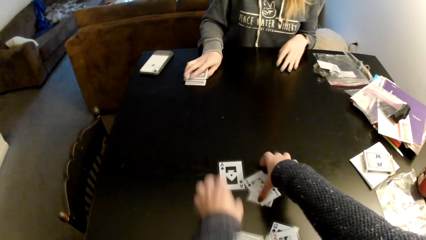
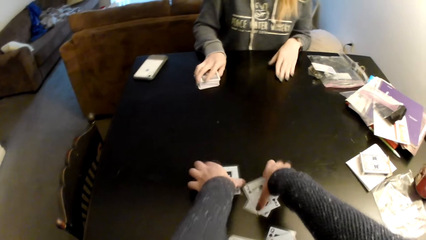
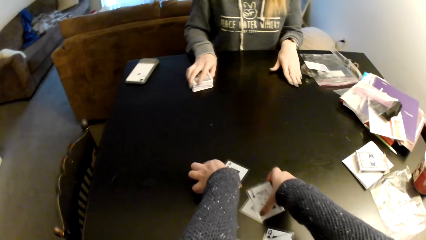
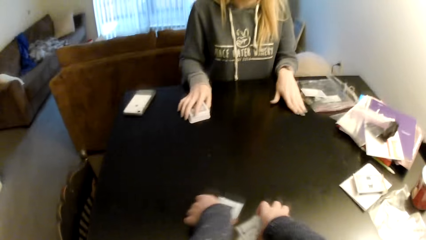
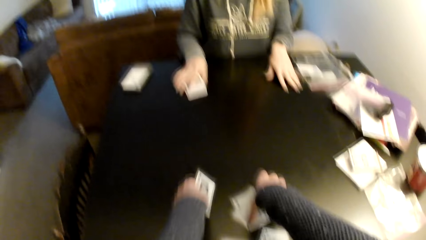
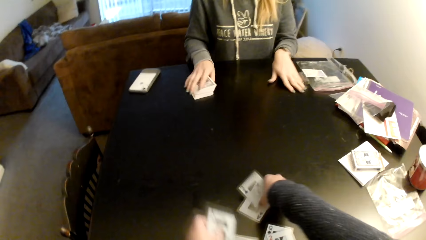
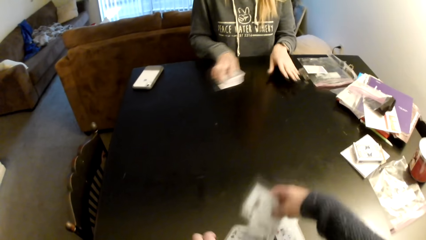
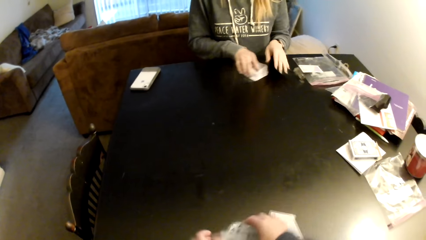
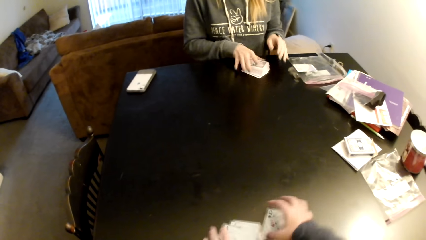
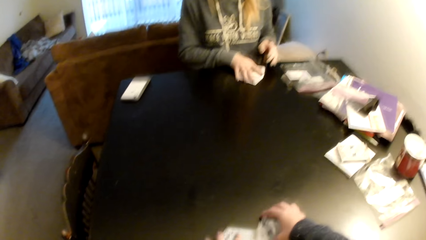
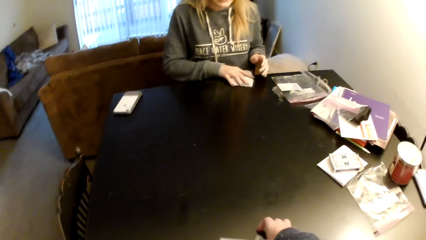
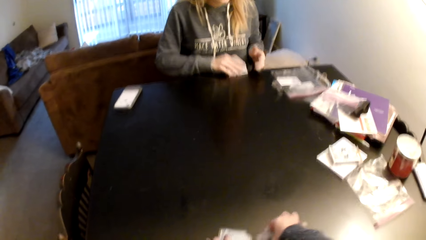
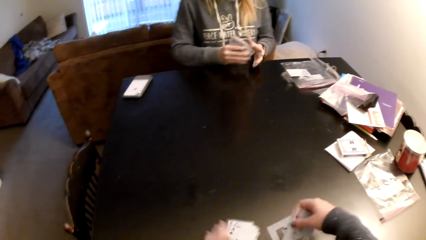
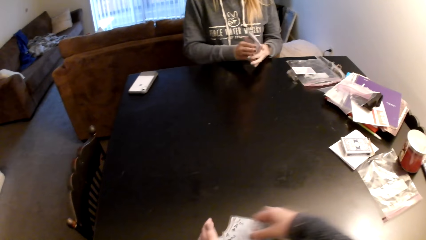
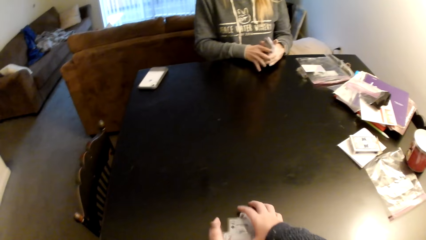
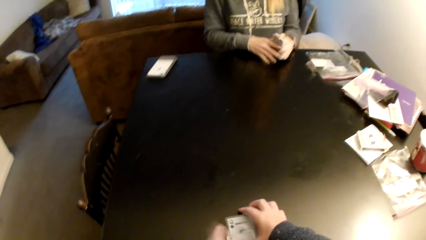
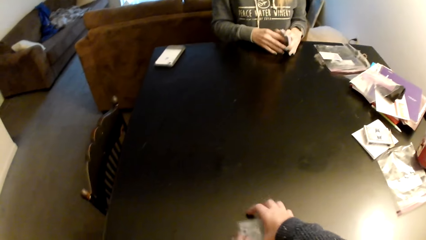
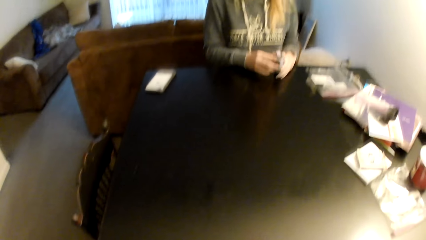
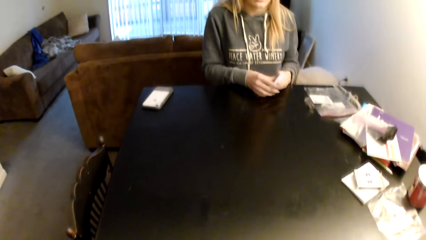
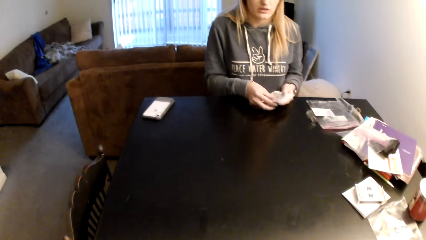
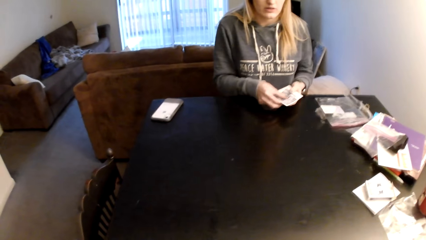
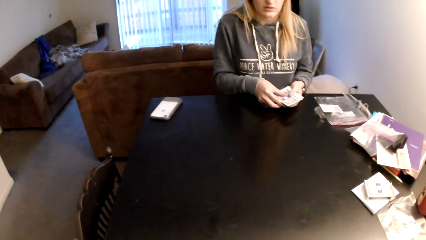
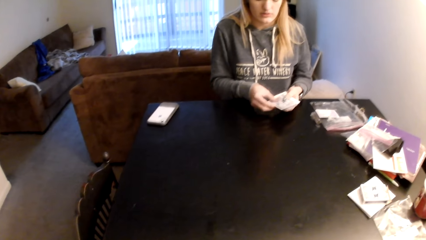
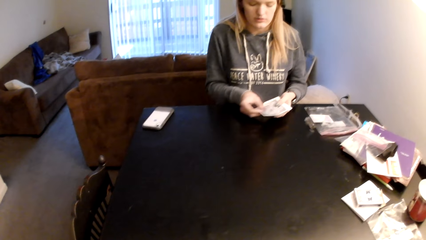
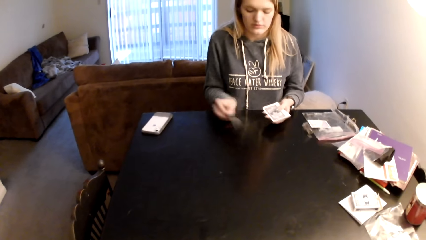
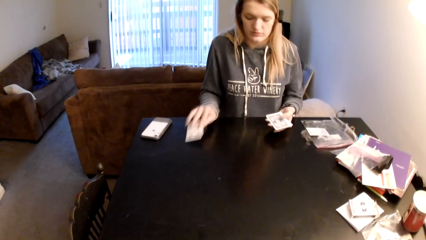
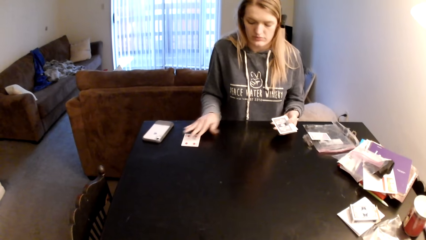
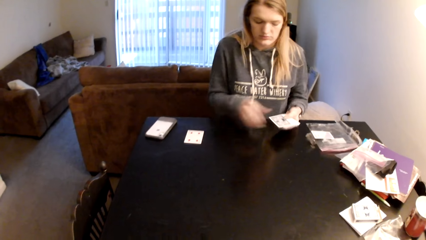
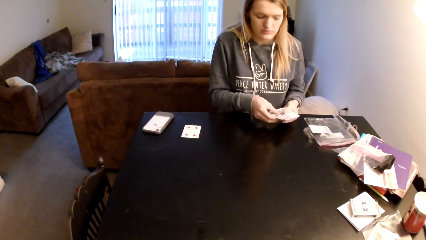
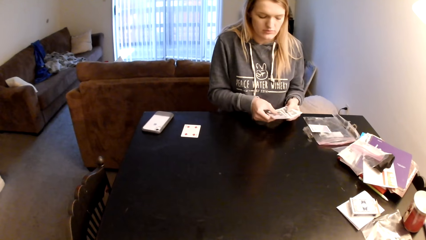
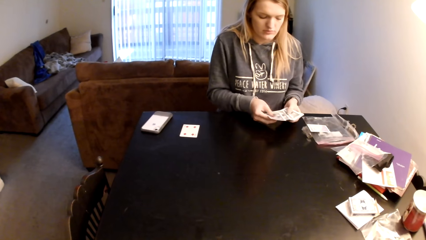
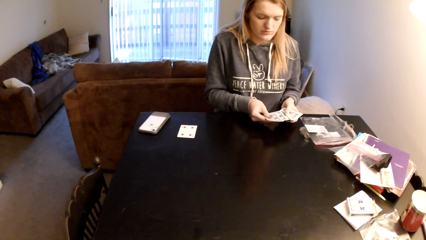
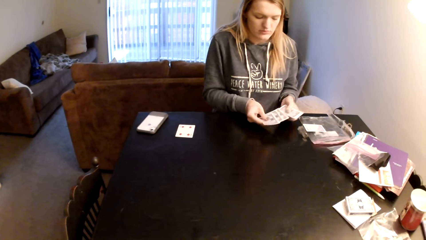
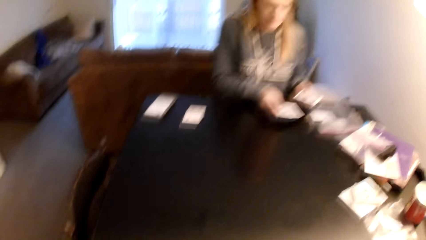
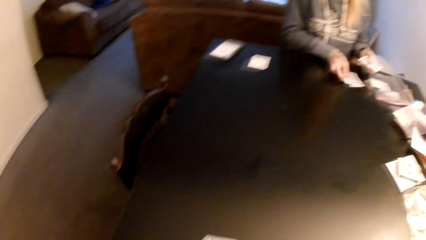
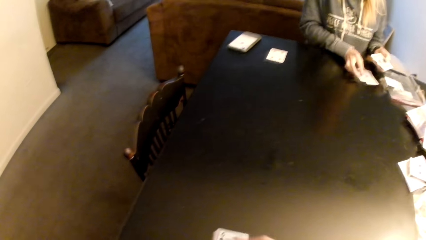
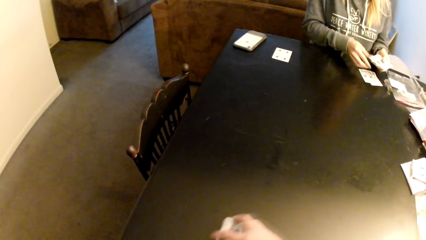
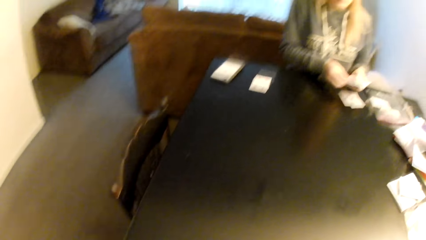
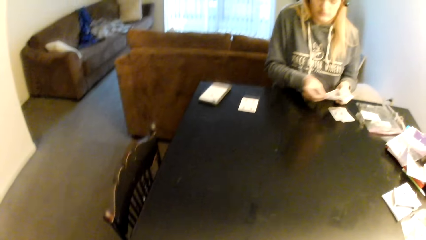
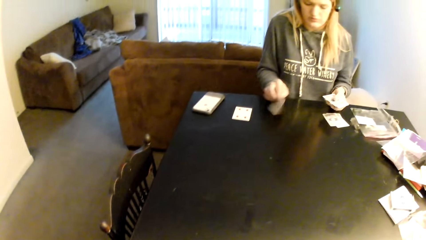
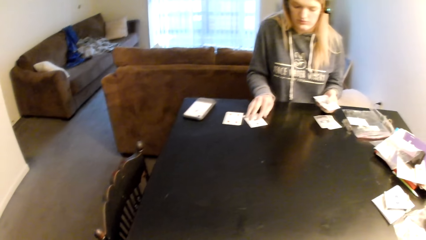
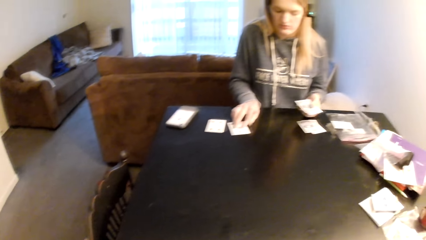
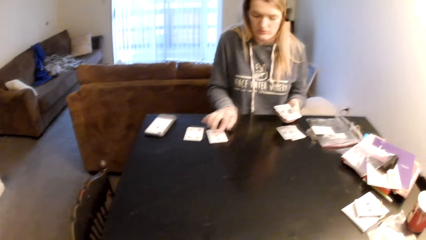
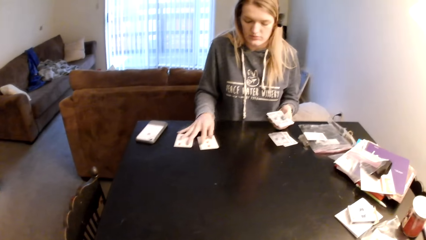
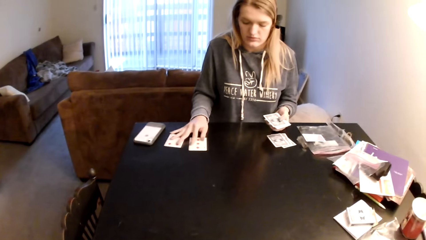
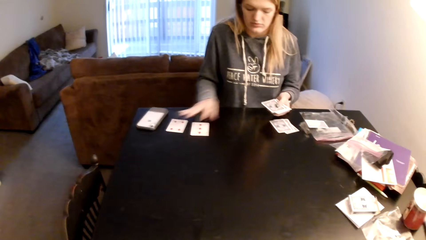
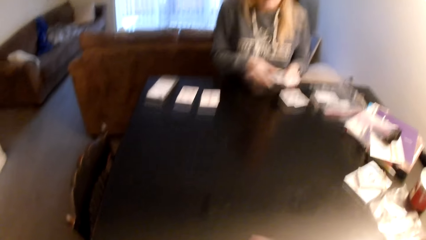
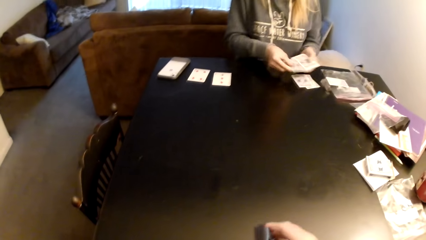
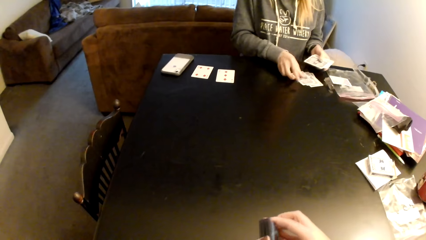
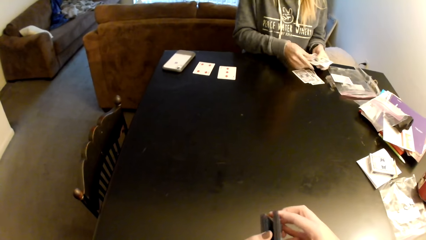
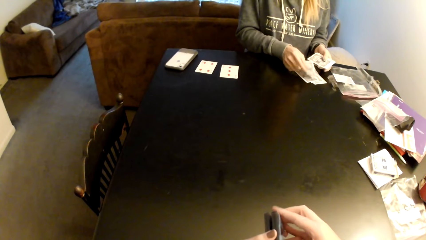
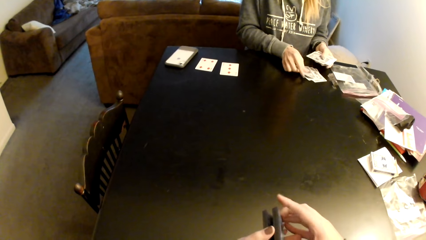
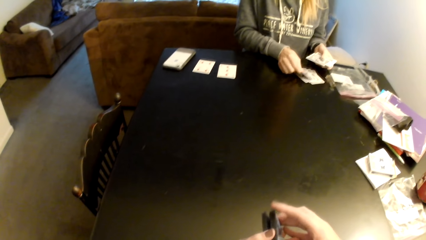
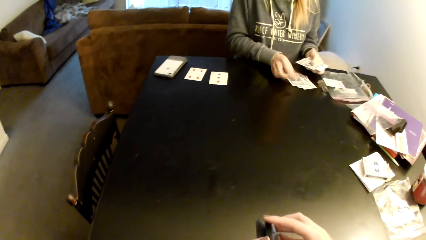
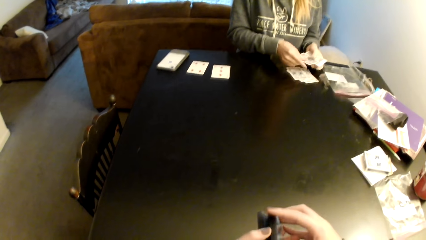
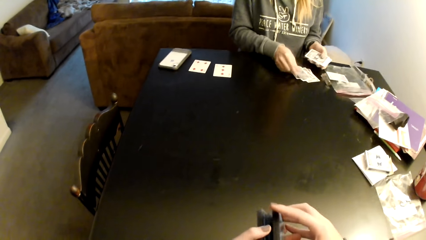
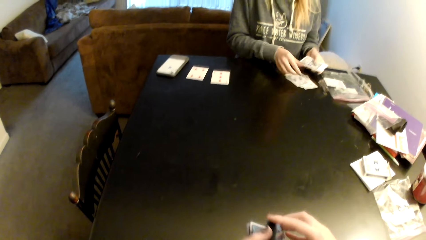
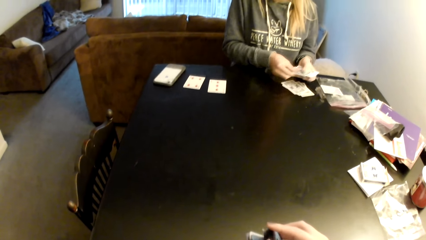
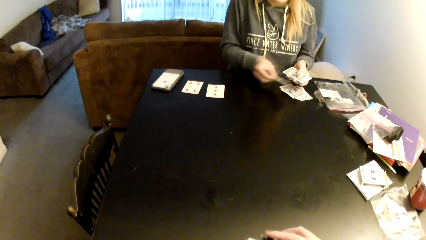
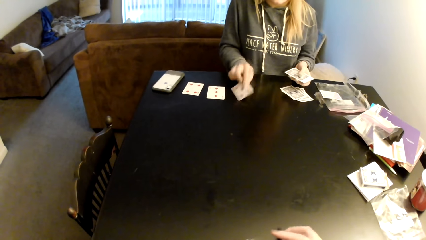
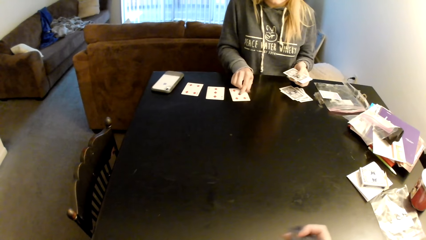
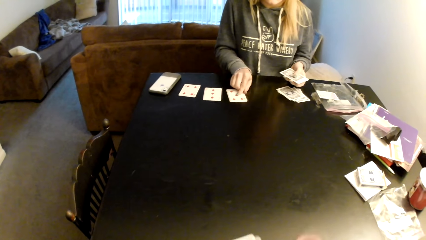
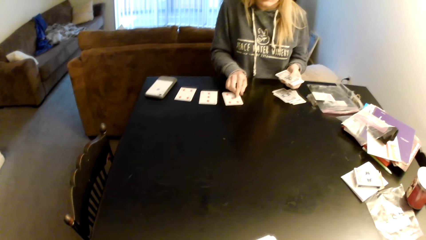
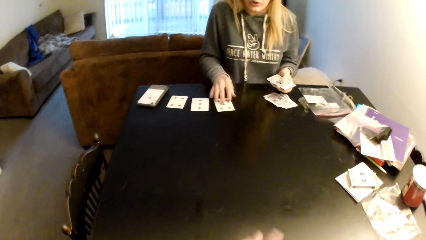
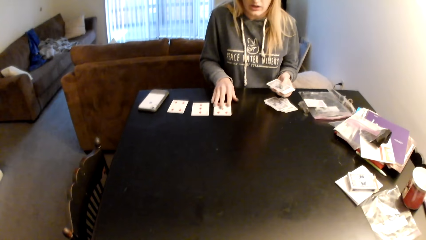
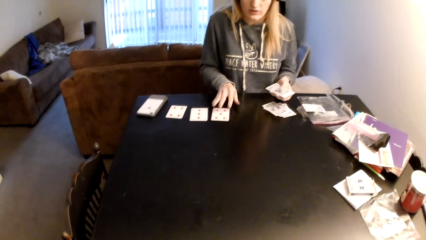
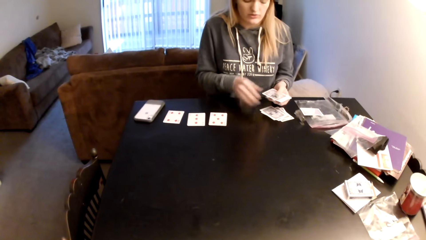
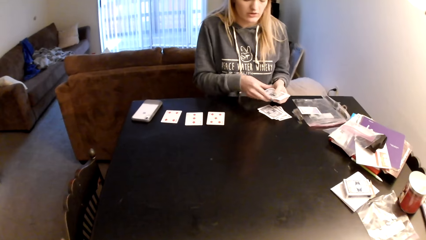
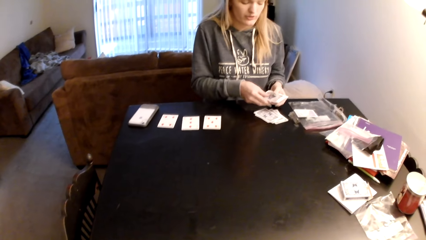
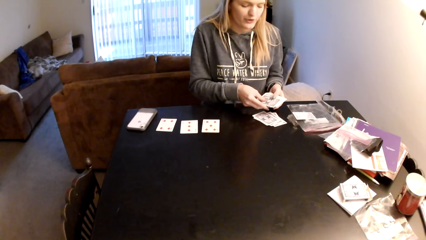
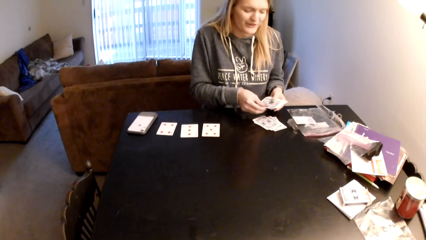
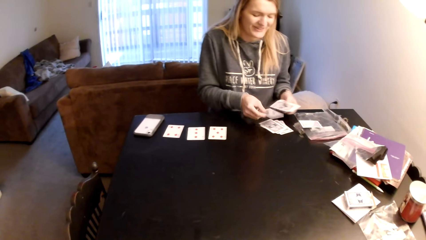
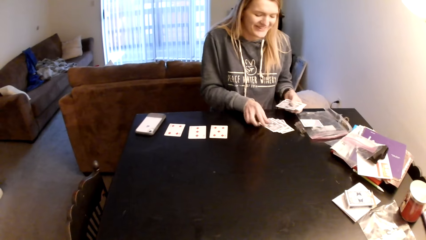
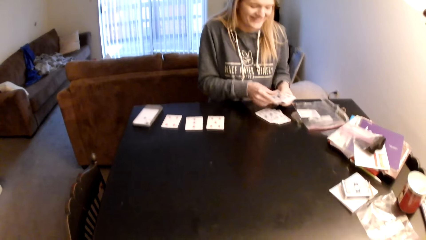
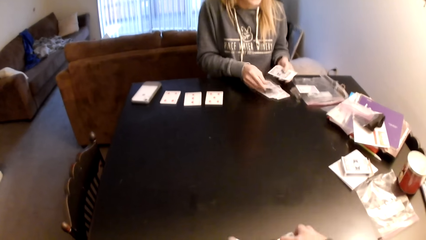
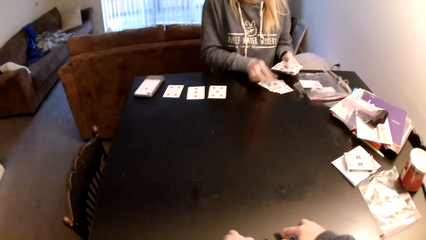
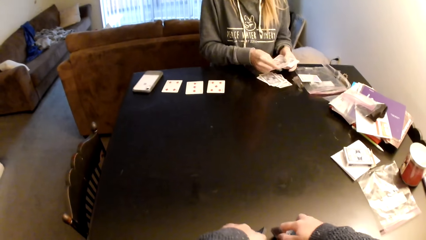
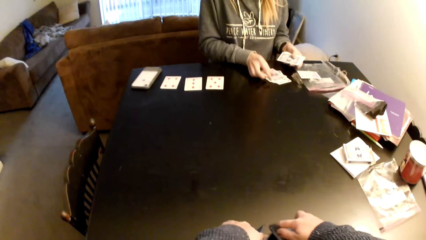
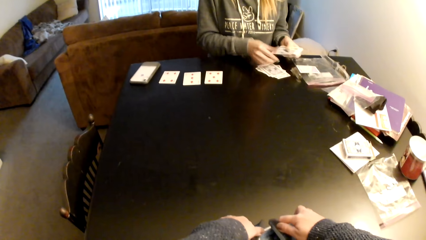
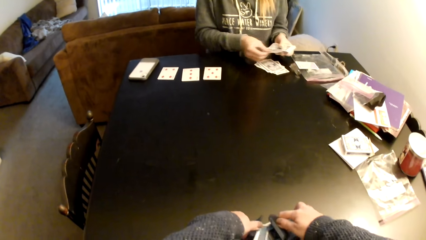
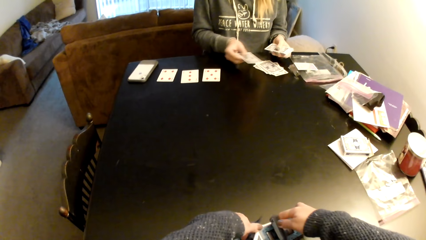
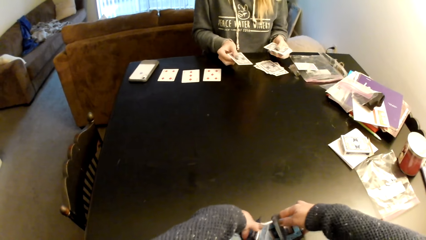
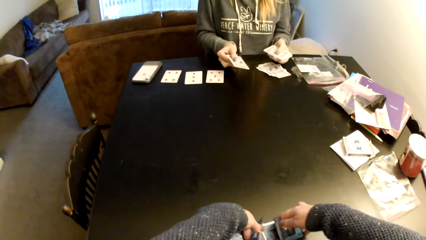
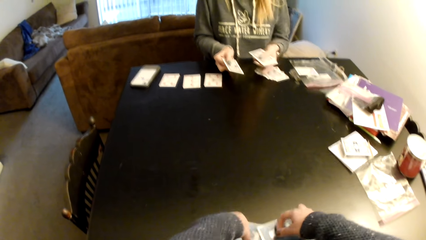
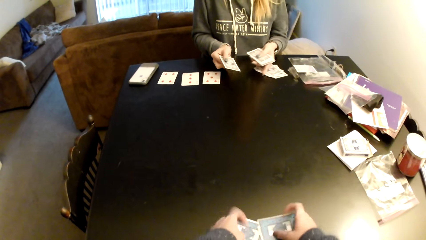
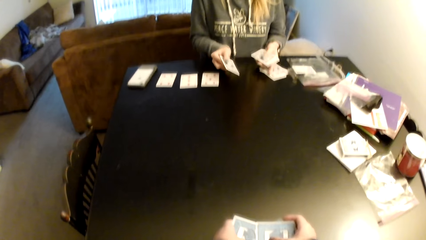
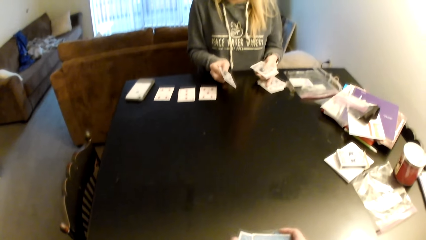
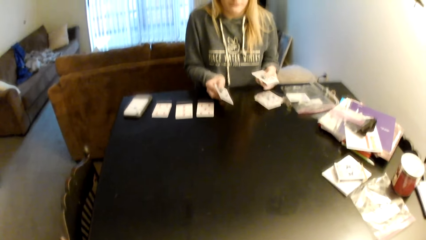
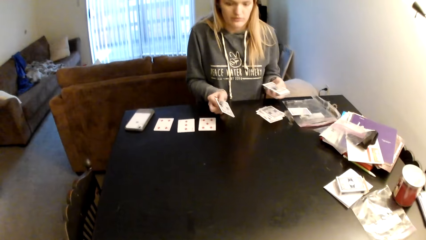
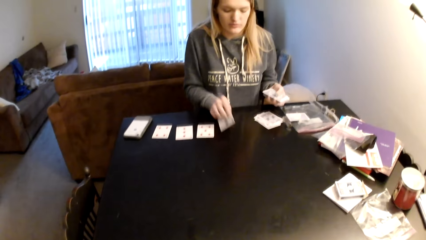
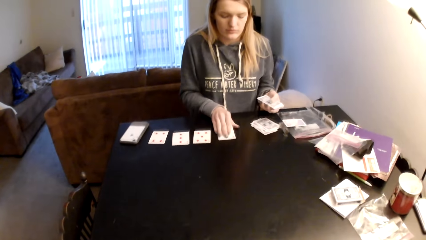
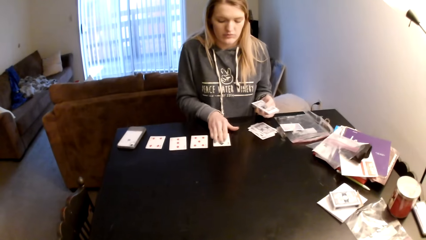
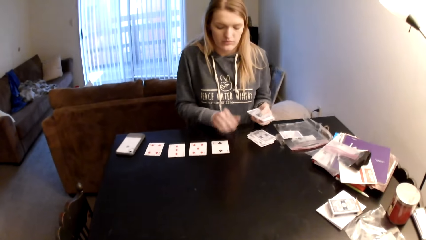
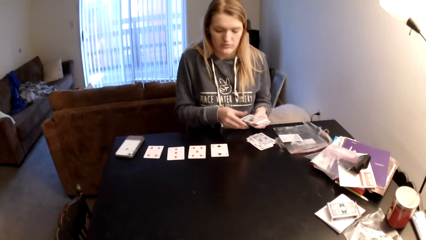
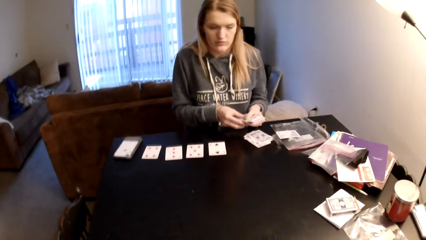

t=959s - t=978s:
The lady drags the cards on the table. The camera wearer collects cards with both hands. The lady adjusts the cards on the table, lifts the cards off the table, and switches the cards to the other hand. The camera wearer collects cards with both hands. They look around a room. The lady puts a card on the table, picks cards, and puts the cards on the table. She picks cards, puts the cards on the table, and drags the cards on the table. She picks cards, puts the cards on a card, and picks the card. The camera wearer holds the cards with both hands. The lady puts the card on a card. The camera wearer sorts the cards with her hands. The lady picks the card and puts the card on a card. She picks the card and puts the card on a card. She picks the card and puts the card on a card. She picks the card and puts the card on a card. She picks the card and puts the card on a card. She picks the card. The camera wearer flips the cards on the table. They sort the cards on the table. The lady puts the card on the table.
